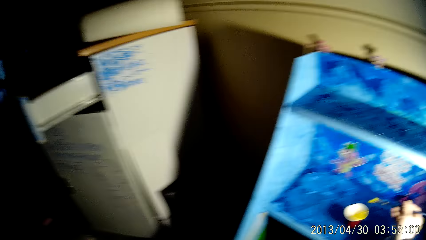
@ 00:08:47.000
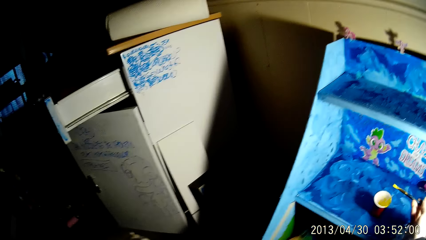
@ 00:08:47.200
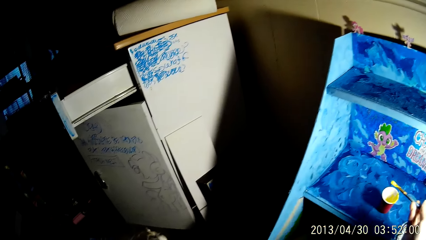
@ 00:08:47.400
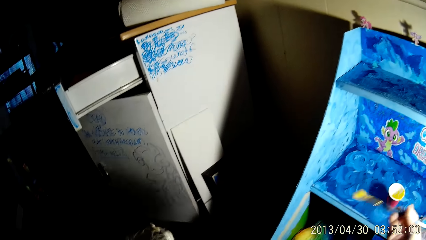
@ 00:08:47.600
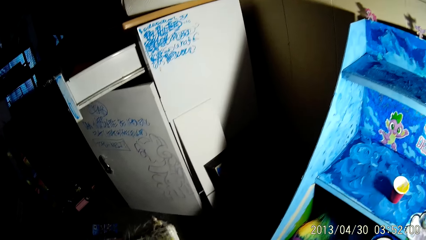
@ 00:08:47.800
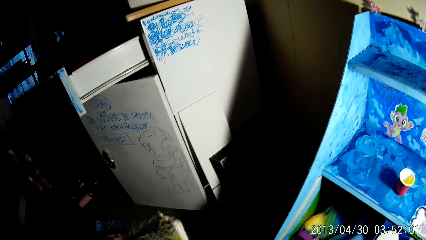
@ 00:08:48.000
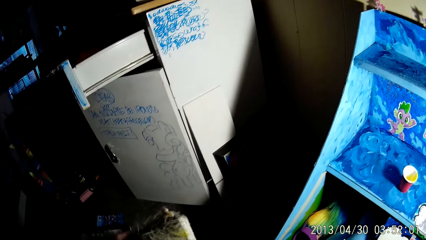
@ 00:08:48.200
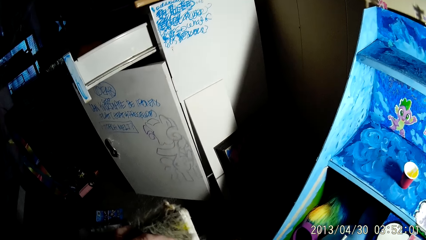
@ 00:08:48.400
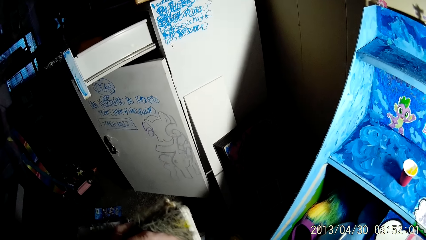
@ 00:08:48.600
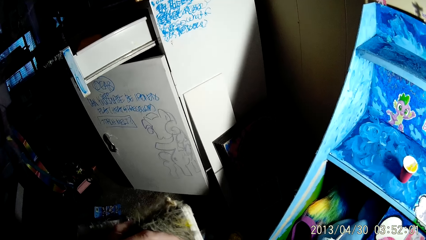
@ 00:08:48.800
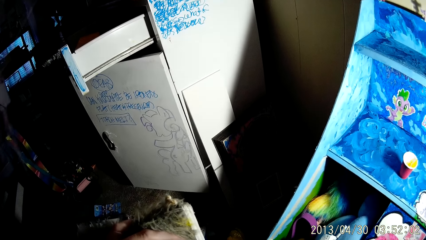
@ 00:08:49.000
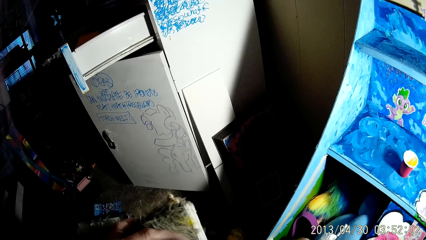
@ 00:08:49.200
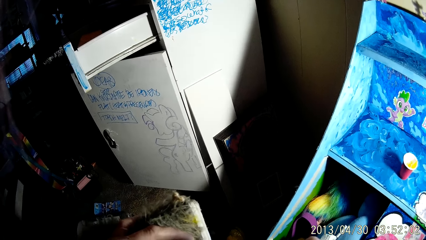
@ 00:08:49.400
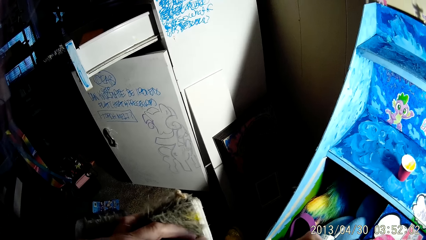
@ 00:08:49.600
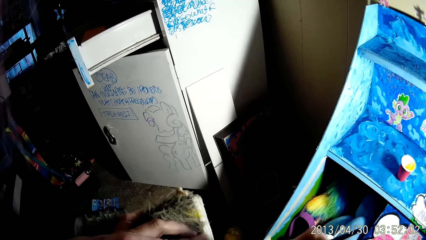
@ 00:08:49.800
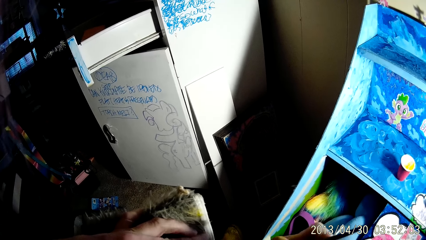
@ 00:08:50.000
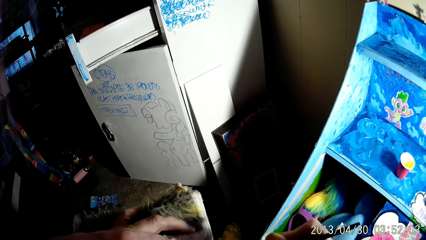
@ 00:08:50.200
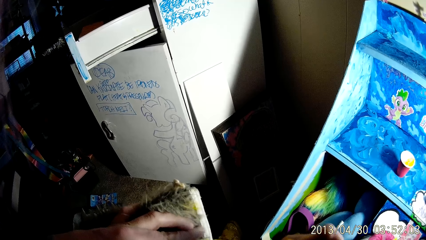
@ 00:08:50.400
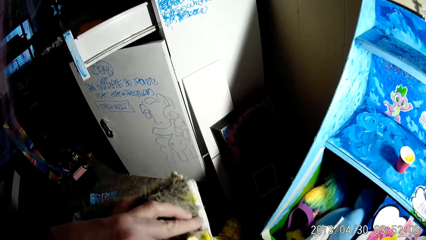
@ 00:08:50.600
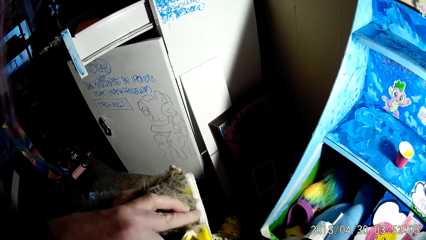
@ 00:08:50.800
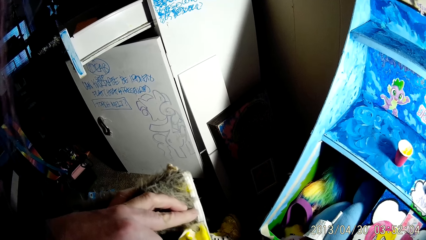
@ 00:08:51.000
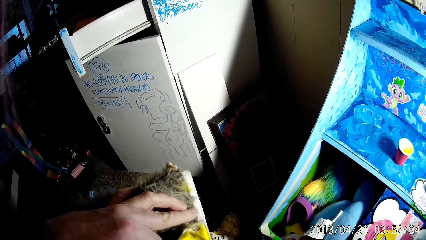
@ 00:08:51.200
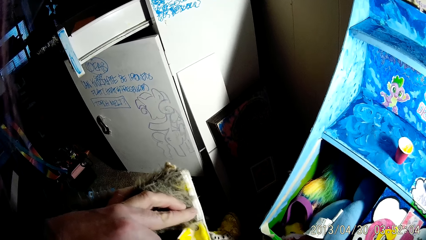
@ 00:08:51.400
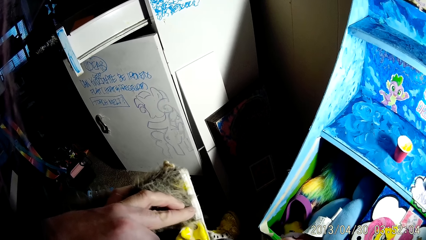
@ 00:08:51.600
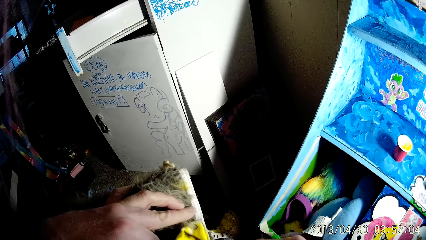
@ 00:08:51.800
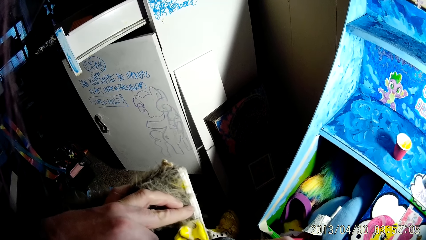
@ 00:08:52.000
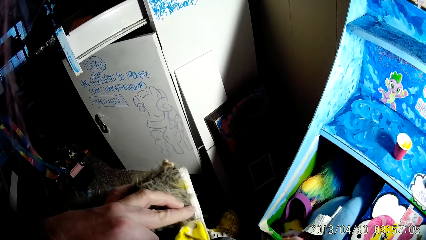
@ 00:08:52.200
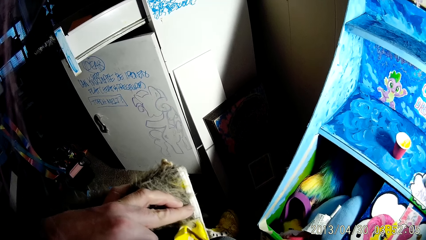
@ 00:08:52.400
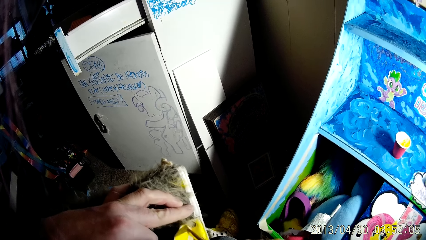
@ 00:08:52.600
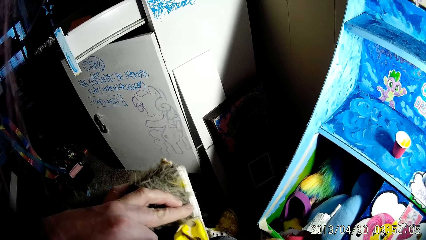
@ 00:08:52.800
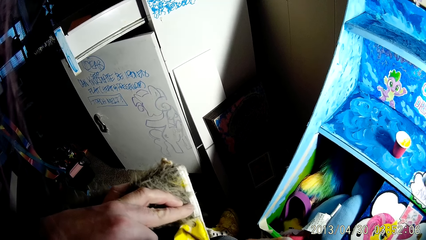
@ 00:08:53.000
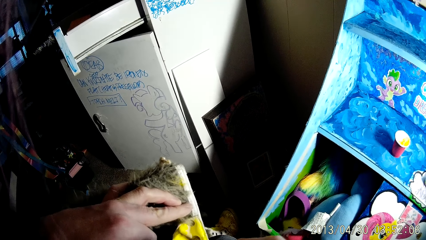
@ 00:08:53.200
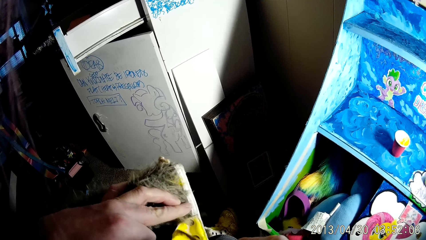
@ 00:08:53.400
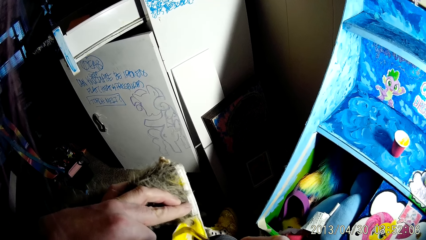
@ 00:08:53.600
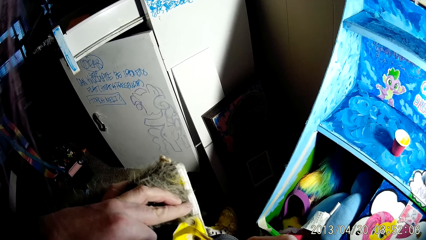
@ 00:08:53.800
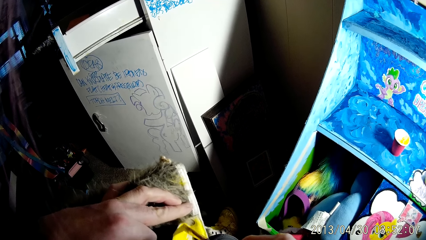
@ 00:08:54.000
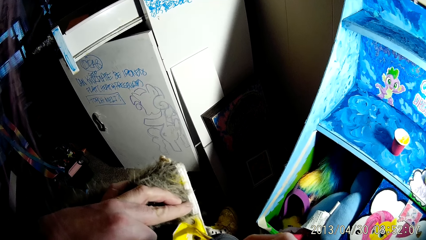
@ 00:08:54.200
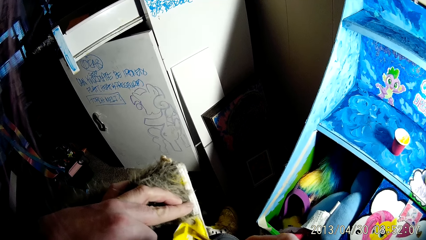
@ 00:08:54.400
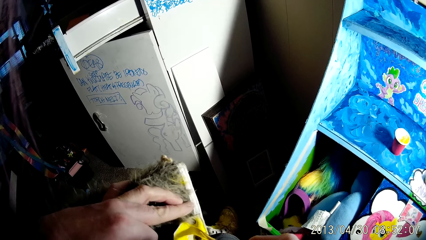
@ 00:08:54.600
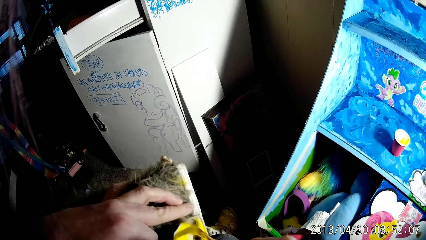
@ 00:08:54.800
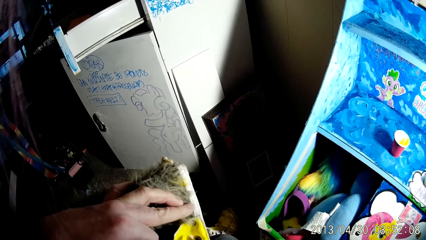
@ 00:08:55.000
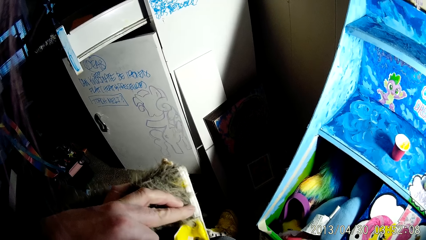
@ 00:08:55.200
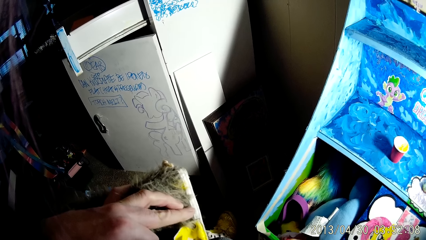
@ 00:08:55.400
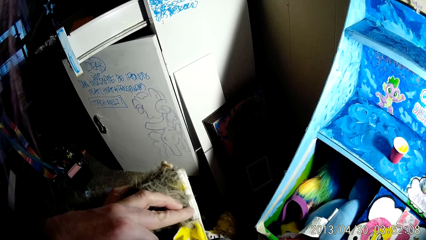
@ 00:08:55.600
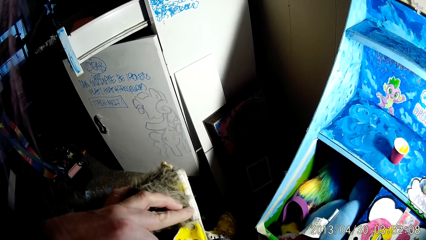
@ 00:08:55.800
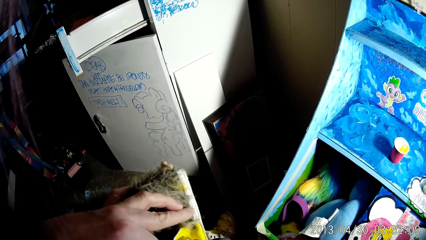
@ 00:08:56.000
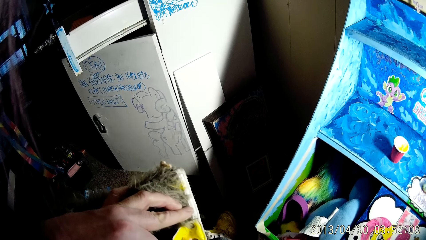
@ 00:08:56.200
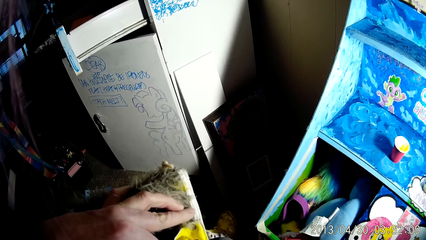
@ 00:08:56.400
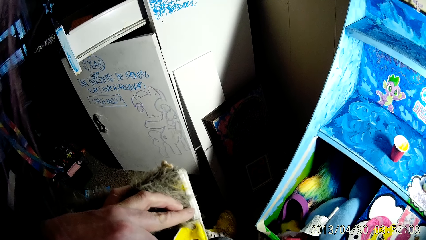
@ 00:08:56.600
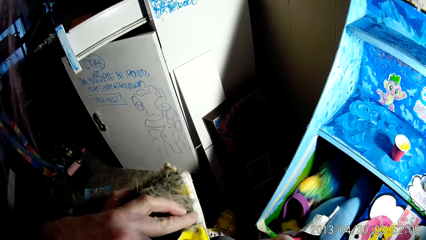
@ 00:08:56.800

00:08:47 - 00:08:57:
The camera wearer holds up the paintbrush. He paints the boot with the paintbrush in his right hand. He holds the boot with his left hand.

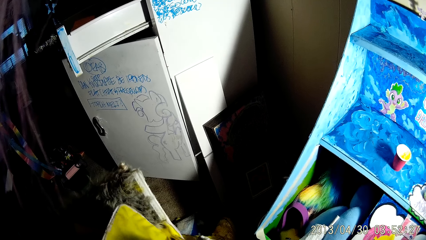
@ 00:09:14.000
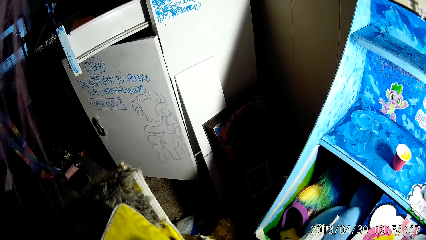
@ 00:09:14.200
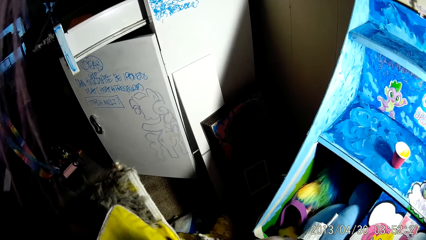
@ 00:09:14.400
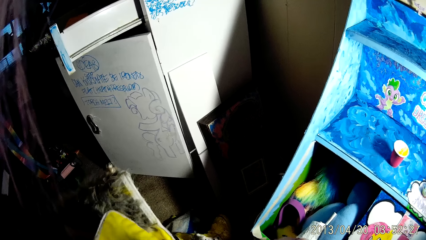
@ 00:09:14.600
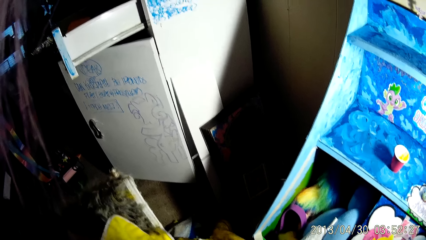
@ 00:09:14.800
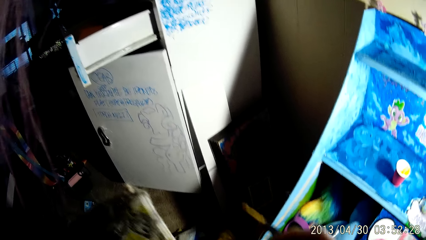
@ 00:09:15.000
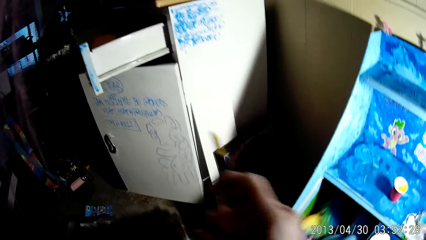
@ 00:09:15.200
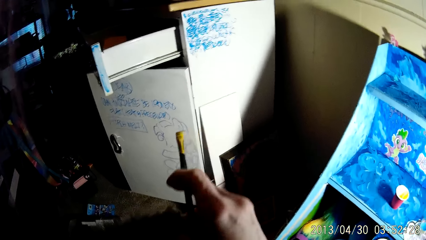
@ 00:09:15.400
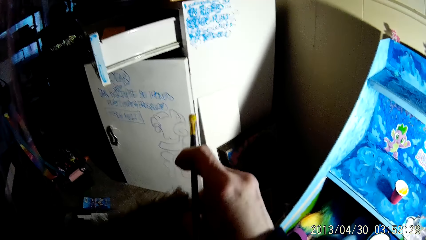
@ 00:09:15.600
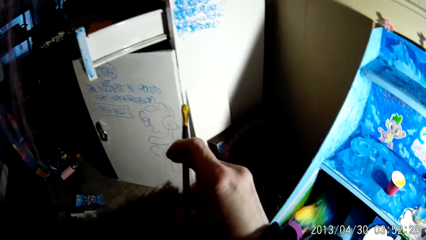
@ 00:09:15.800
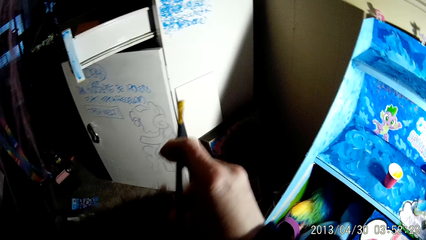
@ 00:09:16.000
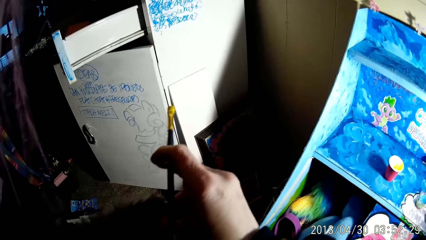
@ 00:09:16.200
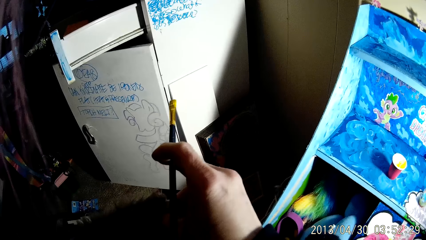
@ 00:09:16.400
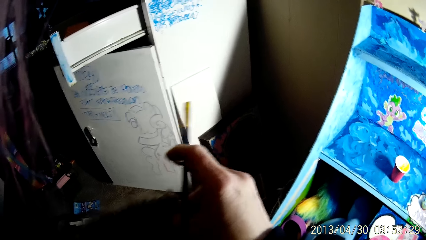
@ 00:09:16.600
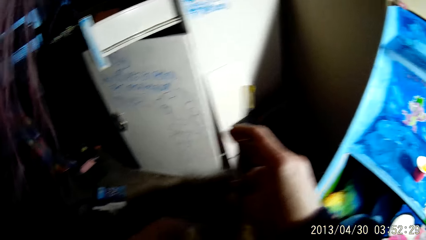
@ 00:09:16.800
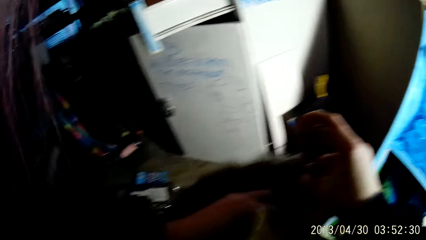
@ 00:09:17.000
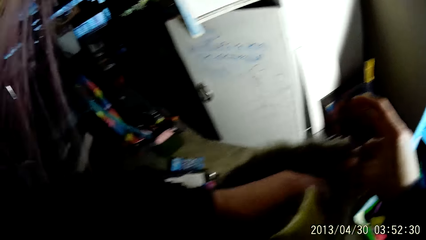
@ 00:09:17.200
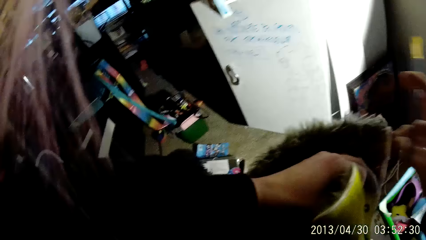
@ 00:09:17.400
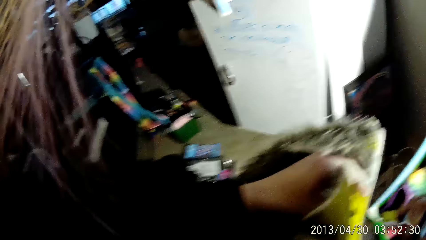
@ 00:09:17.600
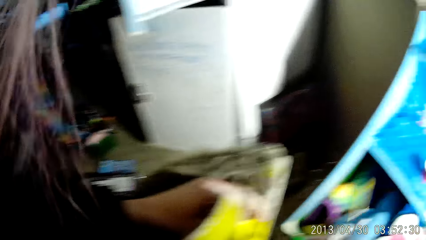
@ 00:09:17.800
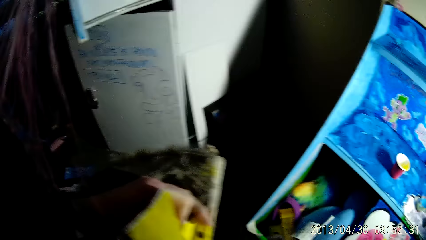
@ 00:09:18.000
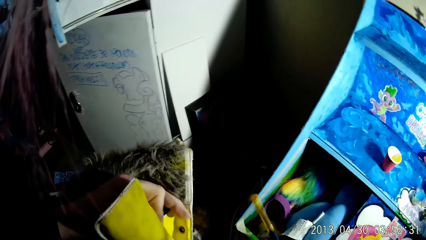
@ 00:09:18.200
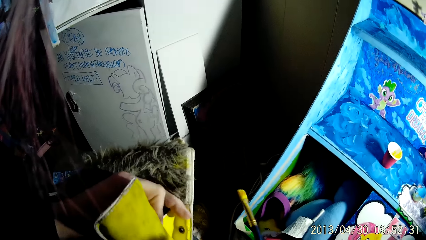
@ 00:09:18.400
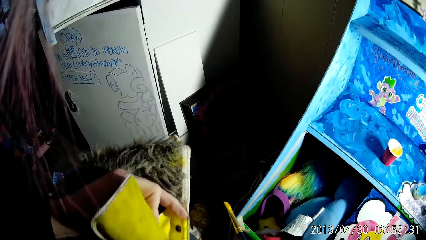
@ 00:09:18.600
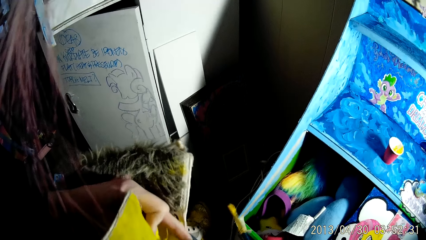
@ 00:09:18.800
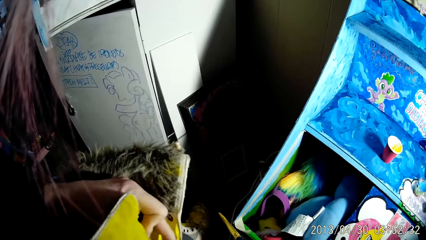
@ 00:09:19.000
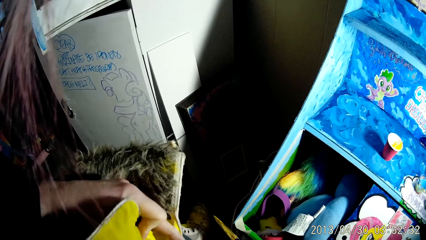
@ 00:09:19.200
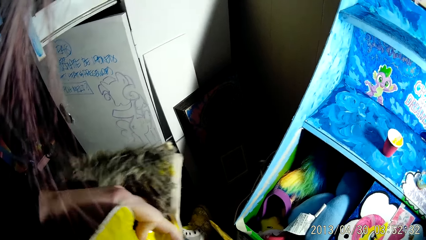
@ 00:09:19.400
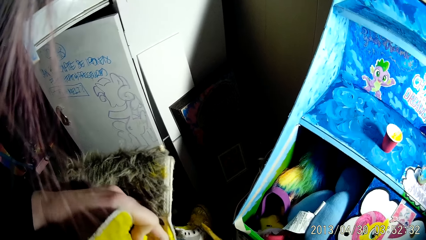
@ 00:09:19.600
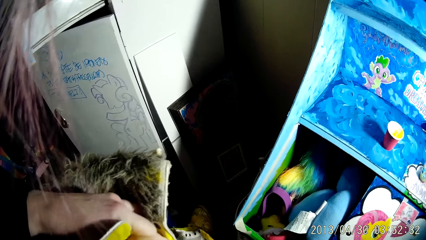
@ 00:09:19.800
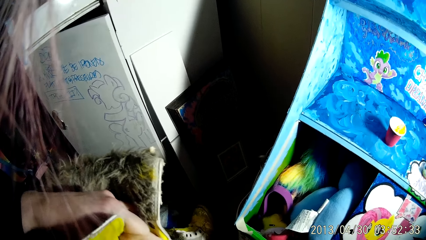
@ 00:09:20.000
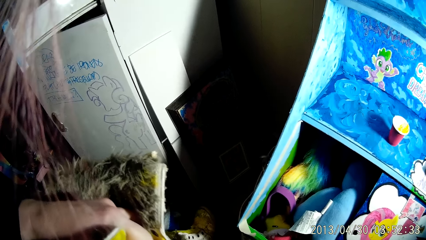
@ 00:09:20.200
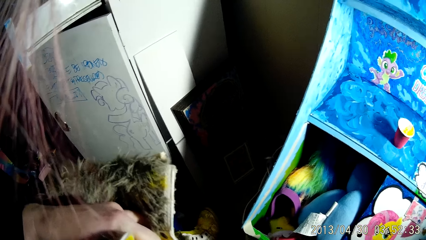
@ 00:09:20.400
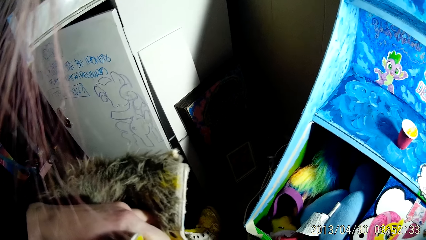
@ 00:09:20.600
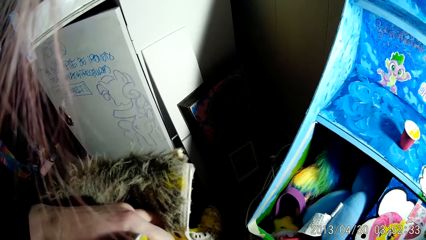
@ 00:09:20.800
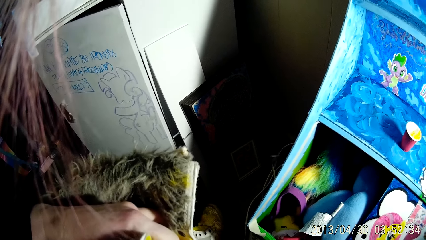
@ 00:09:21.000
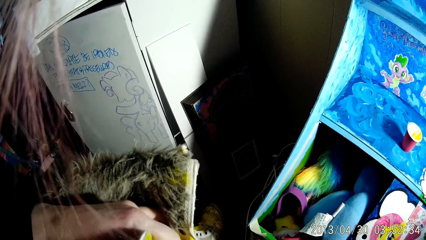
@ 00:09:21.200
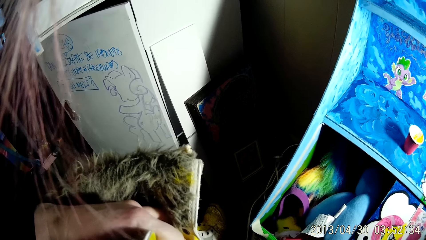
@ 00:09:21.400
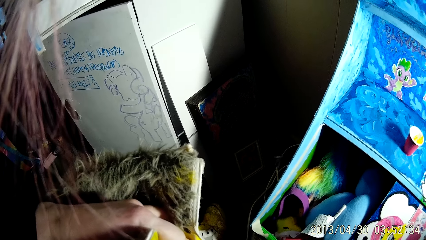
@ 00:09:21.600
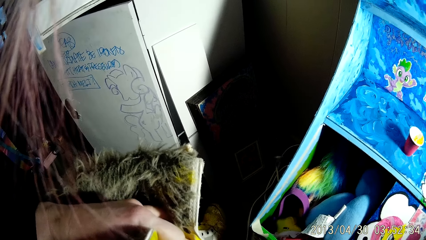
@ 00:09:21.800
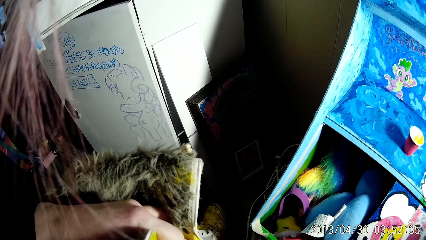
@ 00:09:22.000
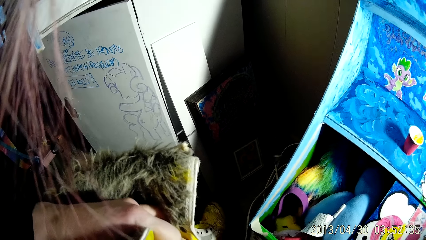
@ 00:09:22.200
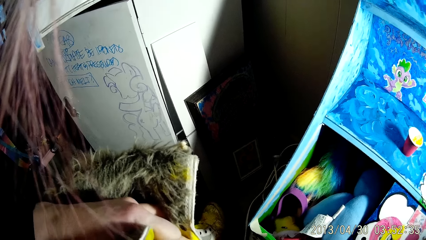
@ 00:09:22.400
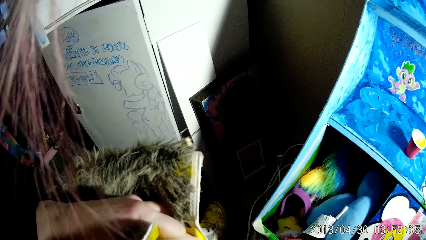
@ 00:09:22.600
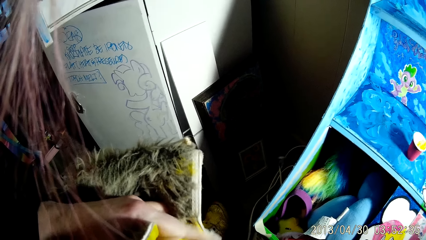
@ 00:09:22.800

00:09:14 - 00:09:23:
The camera wearer adjusts the pair of boots with his right hand. He holds the pair of boots with his left hand. He paints the pair of boots with the paintbrush in his right hand. He holds the pair of boots with his left hand.
